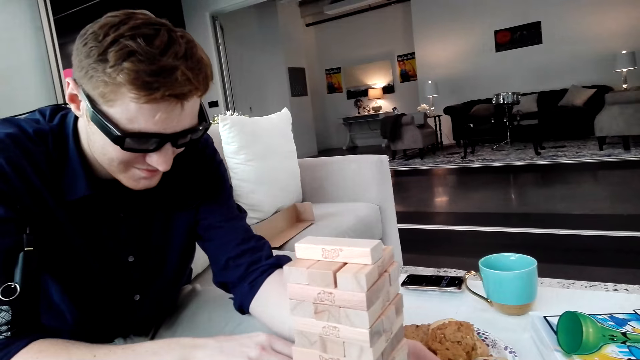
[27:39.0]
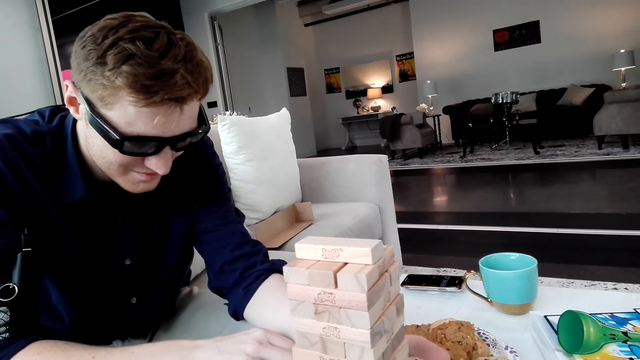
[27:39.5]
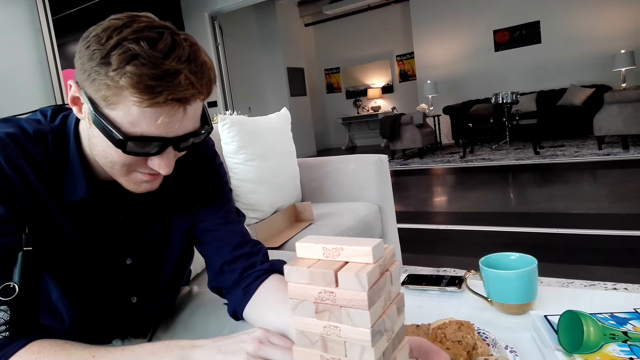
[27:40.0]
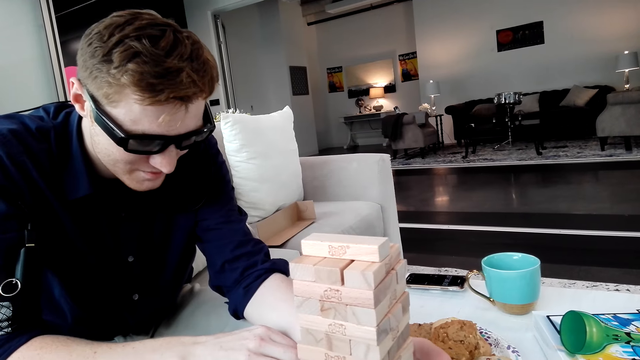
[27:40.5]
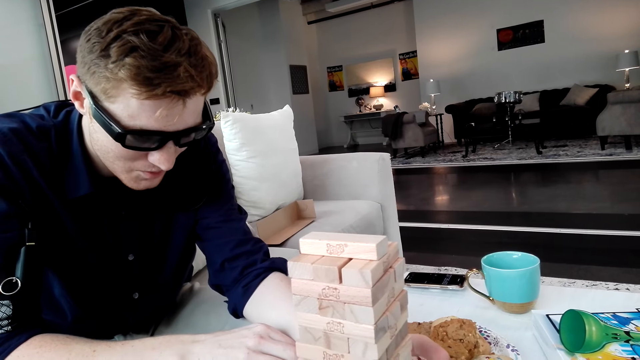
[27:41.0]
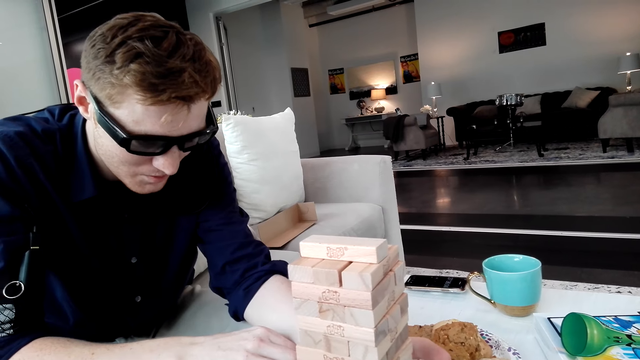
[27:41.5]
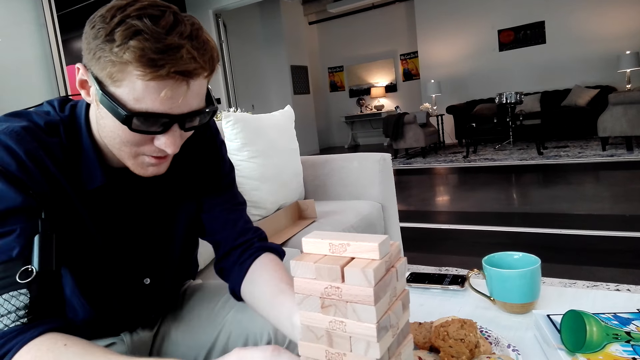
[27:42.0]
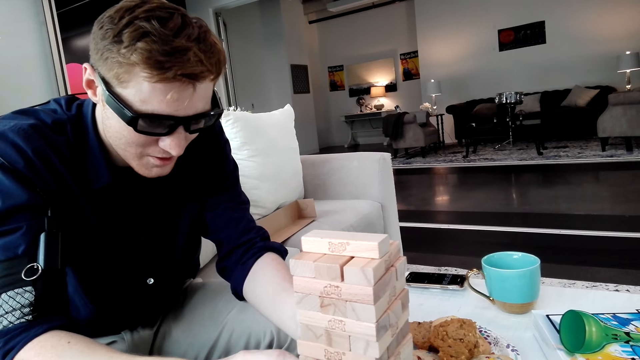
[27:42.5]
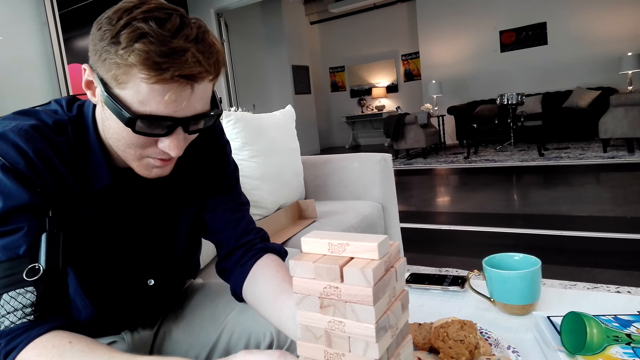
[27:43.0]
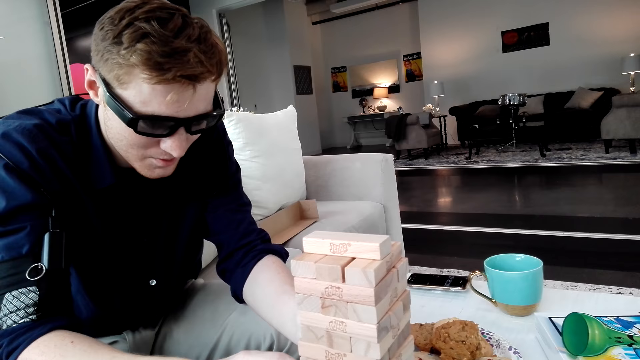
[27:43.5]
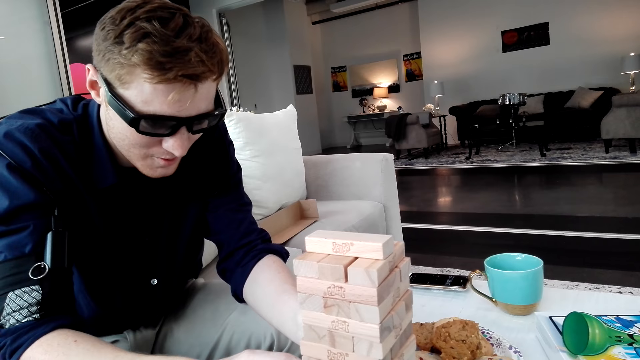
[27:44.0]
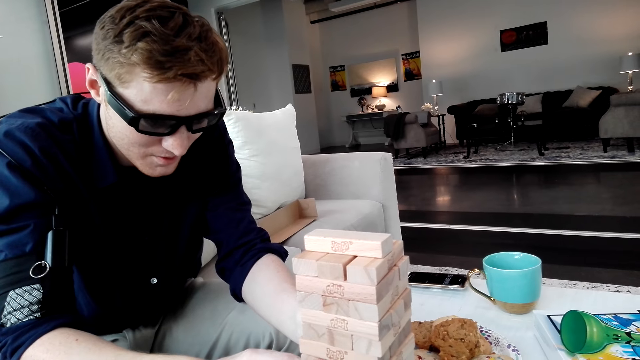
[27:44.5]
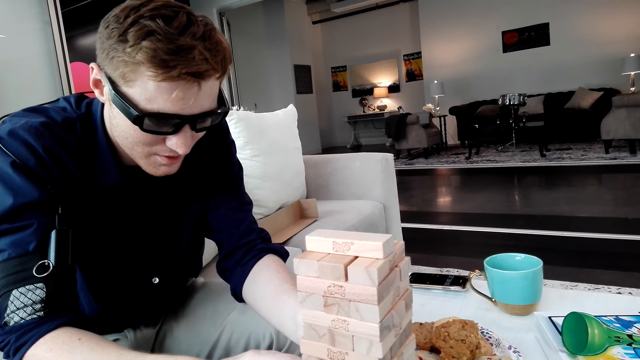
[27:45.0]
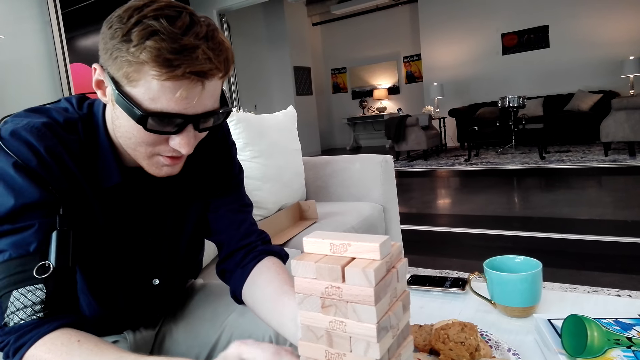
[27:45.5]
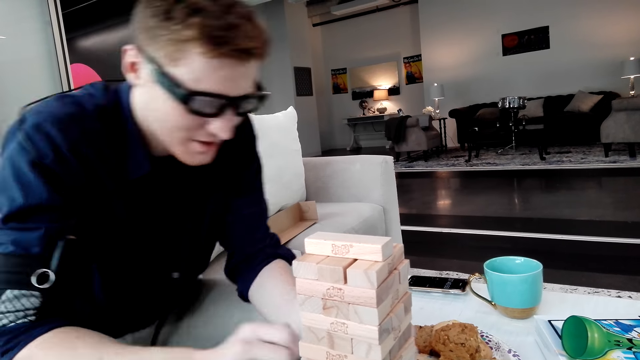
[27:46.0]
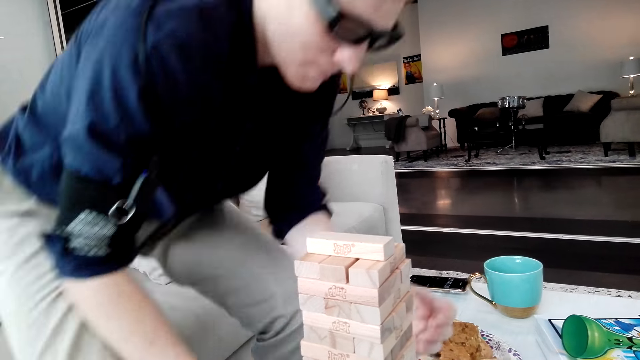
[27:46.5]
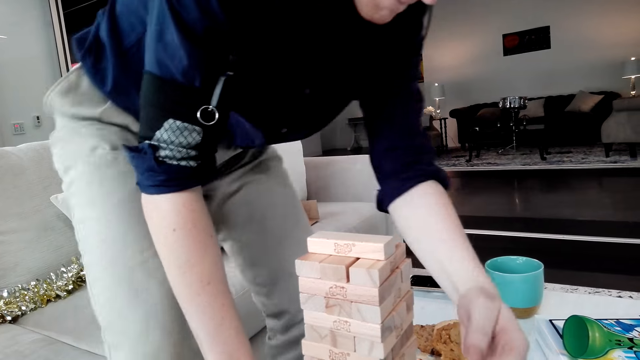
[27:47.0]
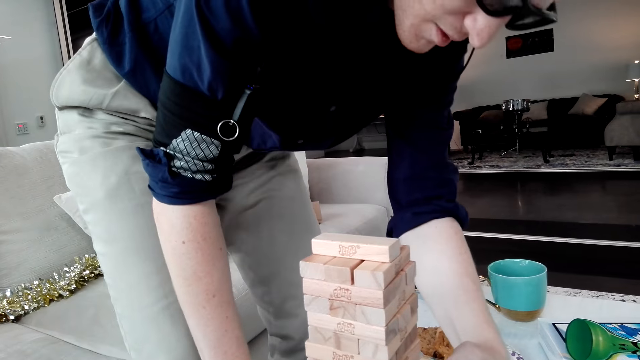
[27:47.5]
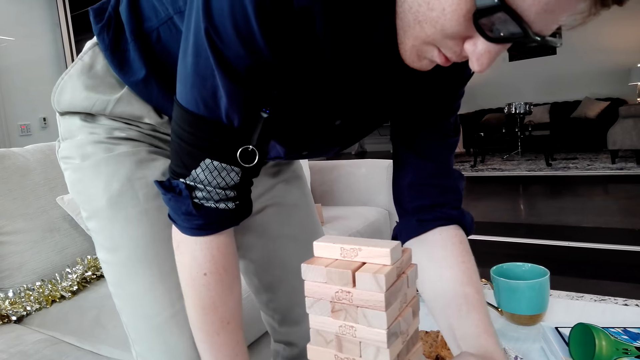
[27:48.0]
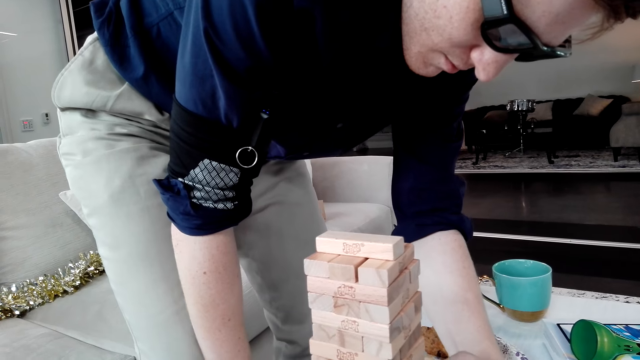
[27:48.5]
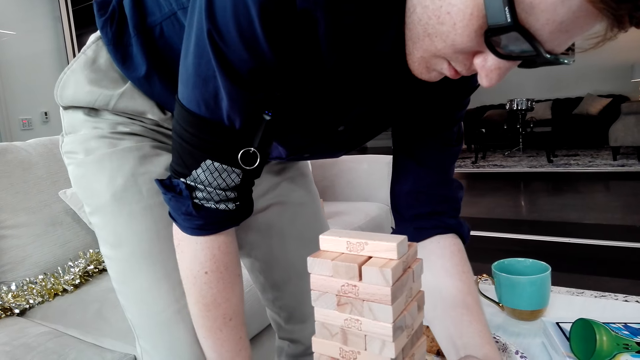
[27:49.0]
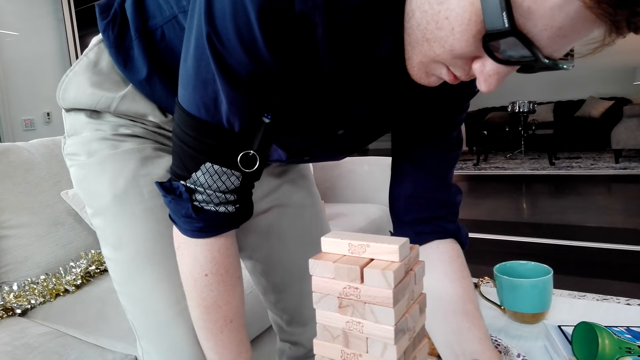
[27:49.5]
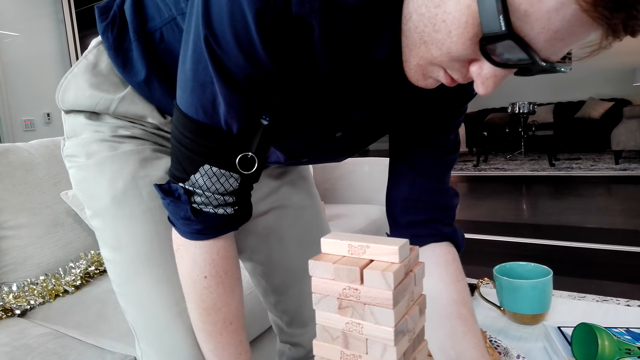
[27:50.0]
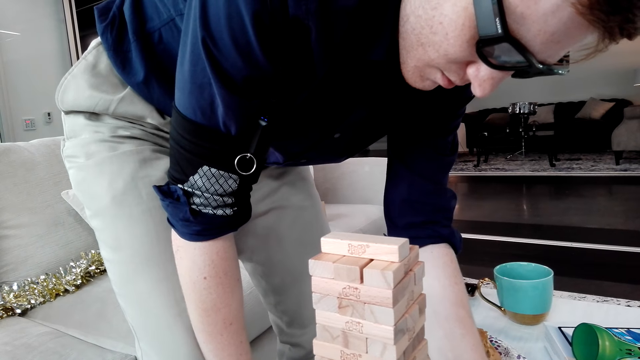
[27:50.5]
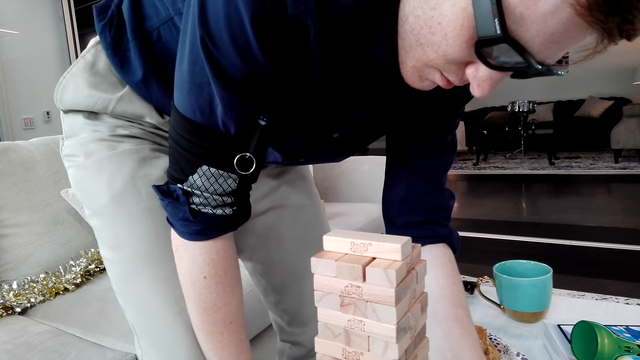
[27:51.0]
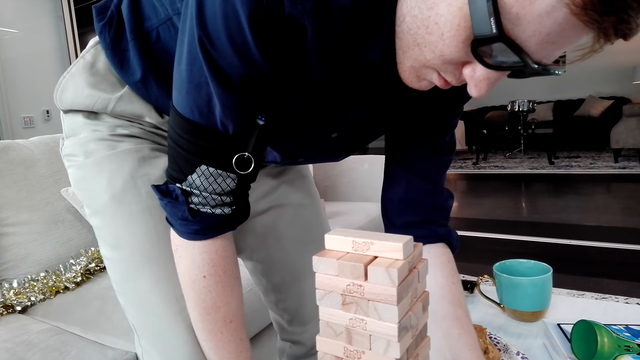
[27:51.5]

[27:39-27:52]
A man removes the block. The man stands.

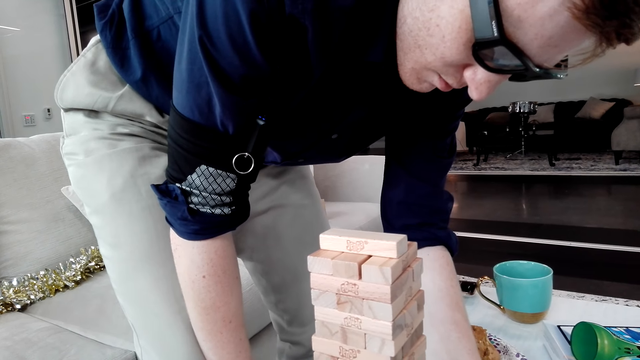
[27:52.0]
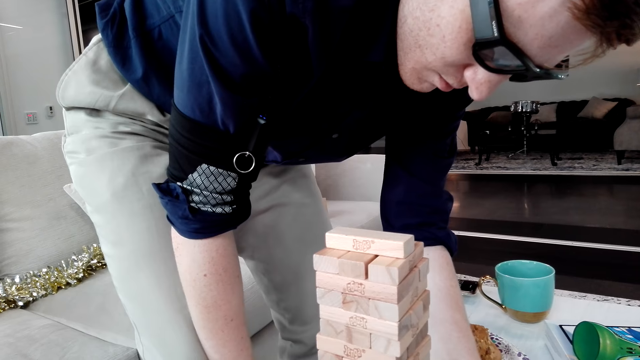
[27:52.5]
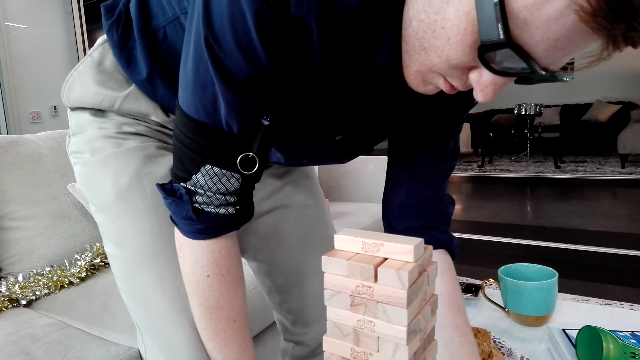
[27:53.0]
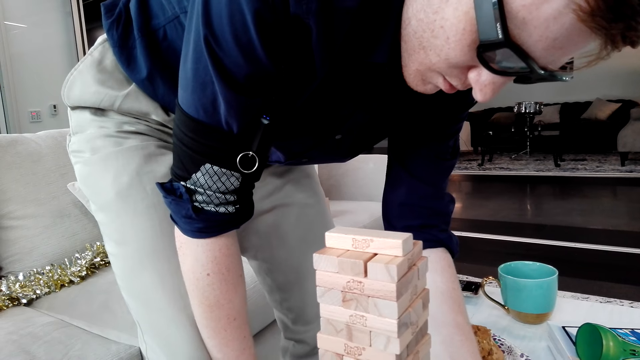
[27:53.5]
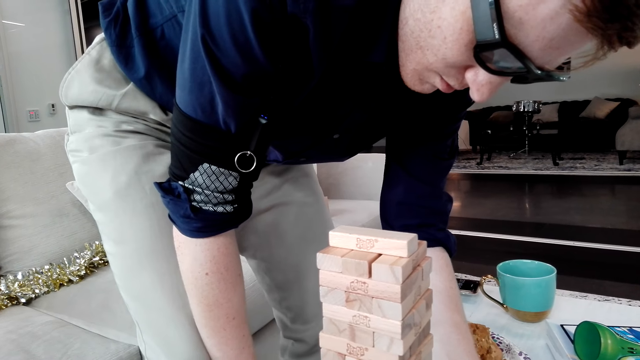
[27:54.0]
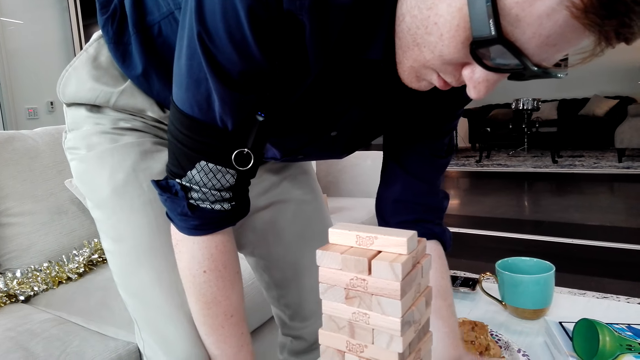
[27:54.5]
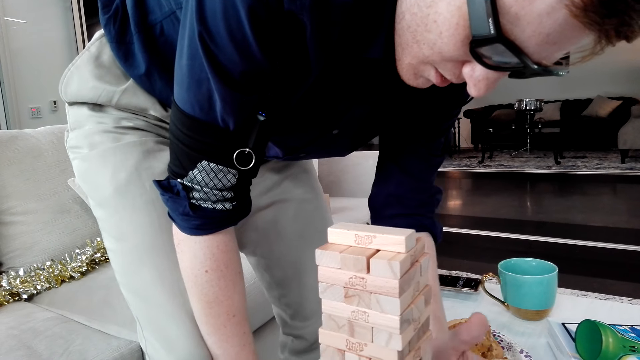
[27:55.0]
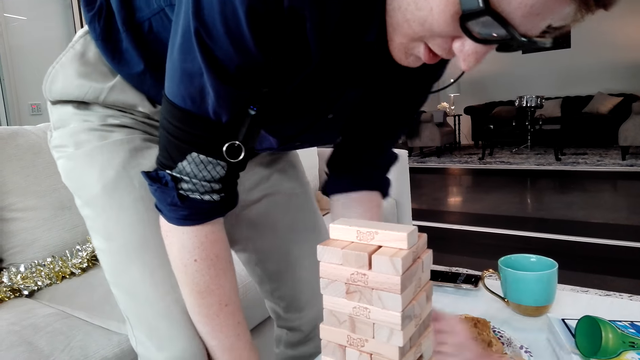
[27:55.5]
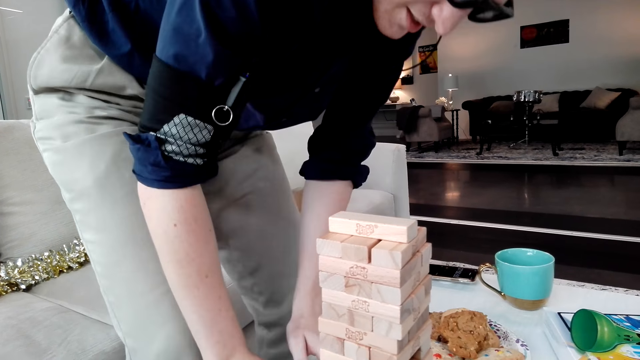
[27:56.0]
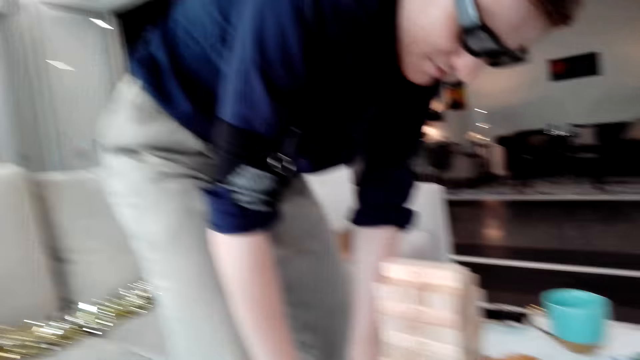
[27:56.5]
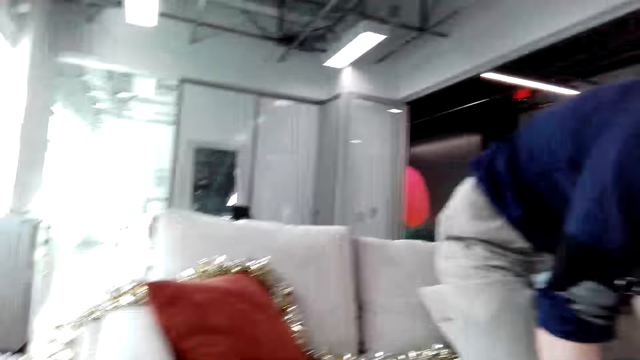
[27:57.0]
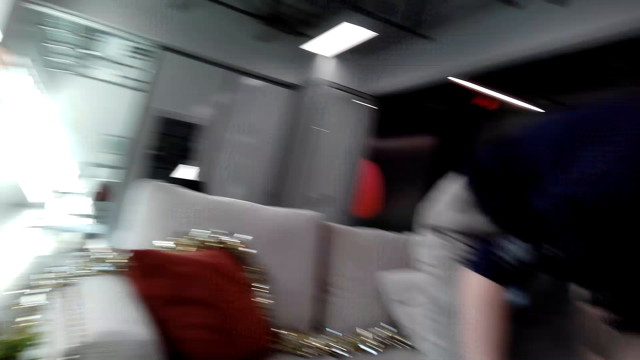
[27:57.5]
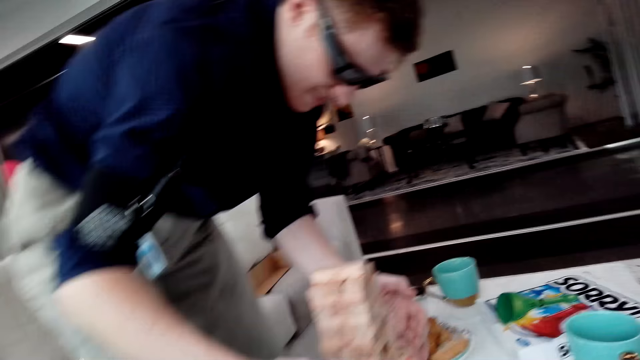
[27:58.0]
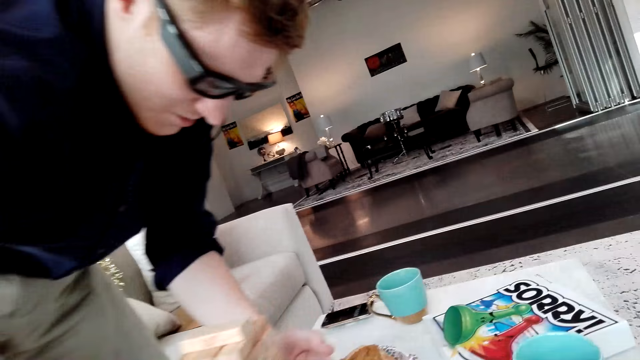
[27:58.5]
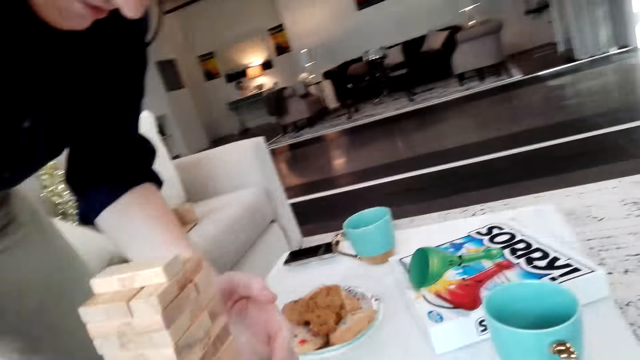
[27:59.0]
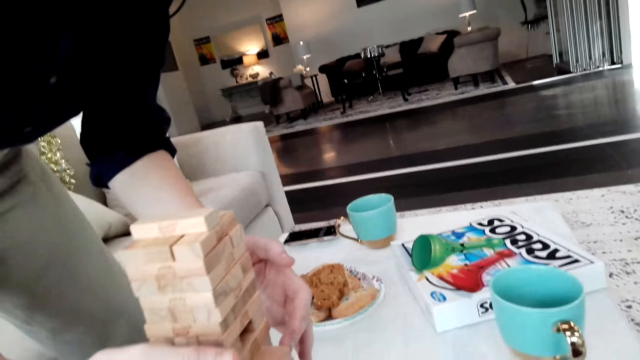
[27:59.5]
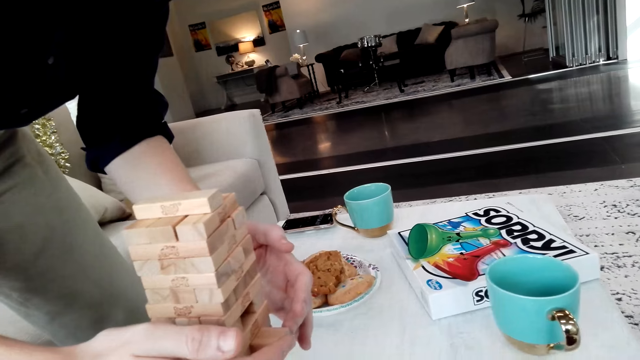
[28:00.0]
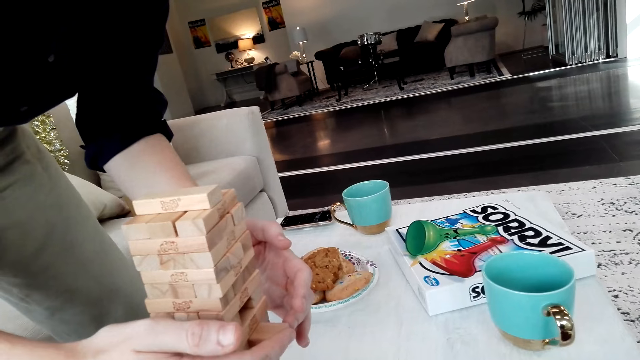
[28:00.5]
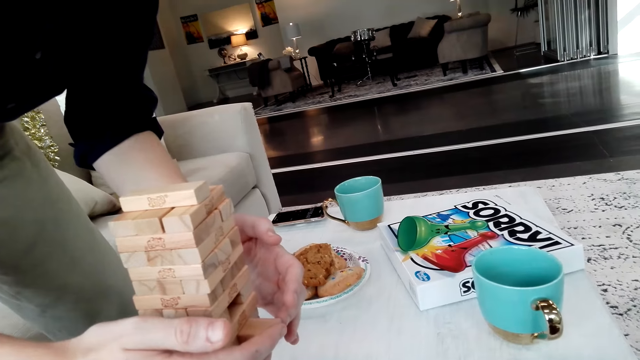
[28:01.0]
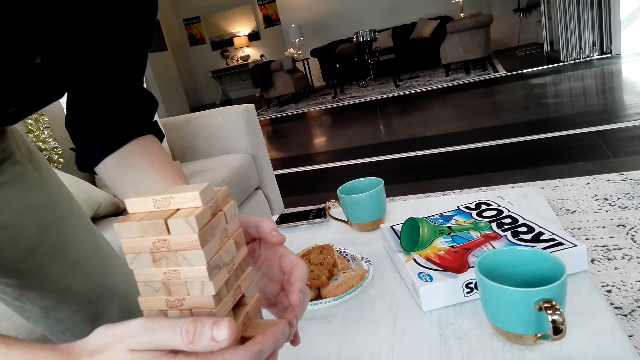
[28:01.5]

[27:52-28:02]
The camera wearer looks around.
